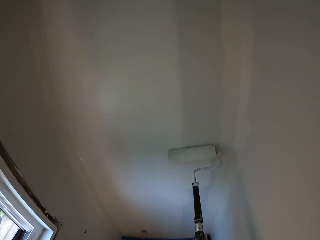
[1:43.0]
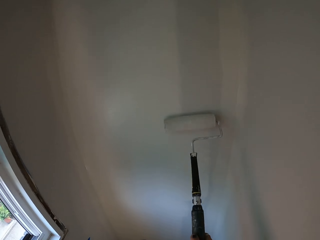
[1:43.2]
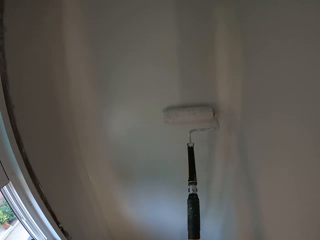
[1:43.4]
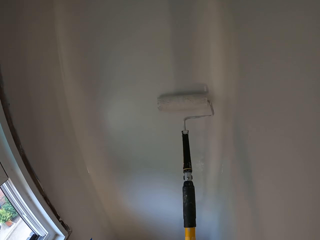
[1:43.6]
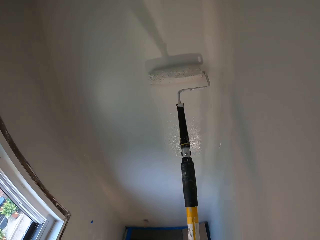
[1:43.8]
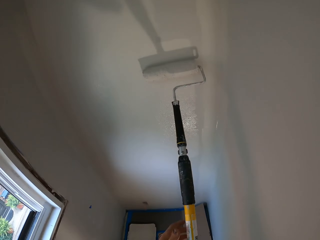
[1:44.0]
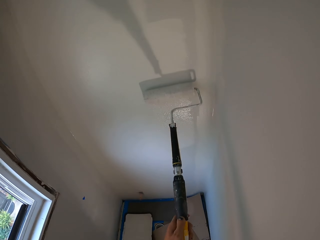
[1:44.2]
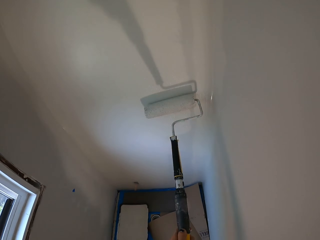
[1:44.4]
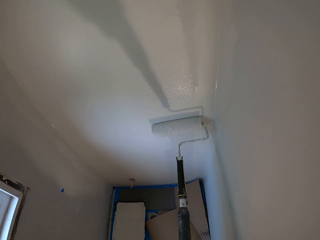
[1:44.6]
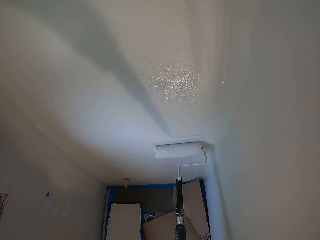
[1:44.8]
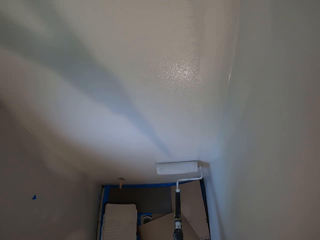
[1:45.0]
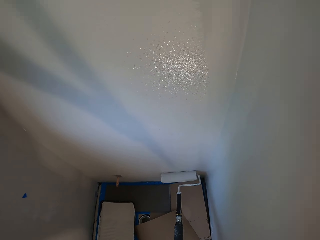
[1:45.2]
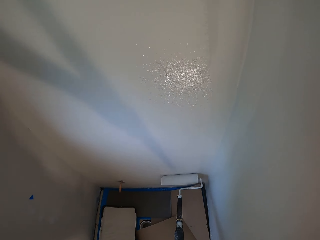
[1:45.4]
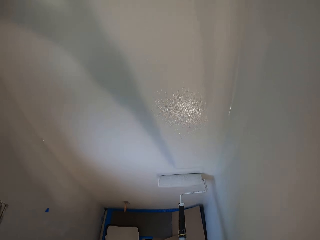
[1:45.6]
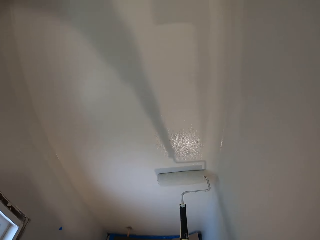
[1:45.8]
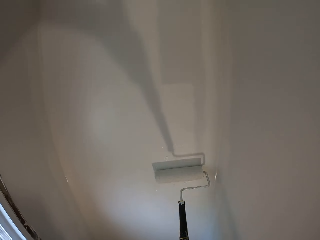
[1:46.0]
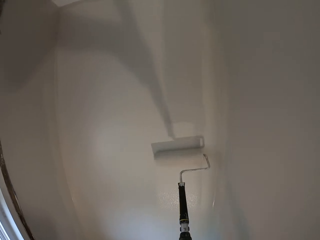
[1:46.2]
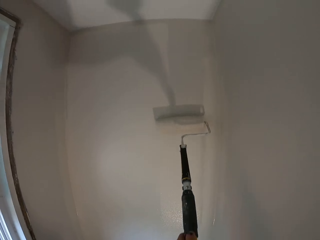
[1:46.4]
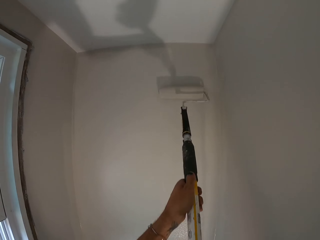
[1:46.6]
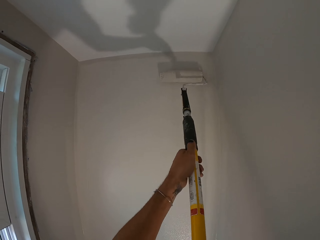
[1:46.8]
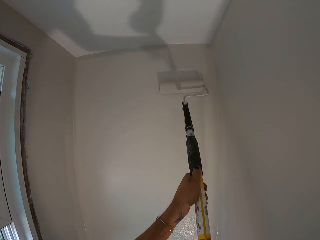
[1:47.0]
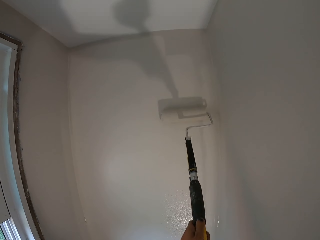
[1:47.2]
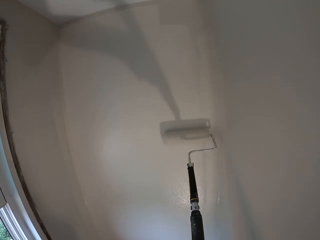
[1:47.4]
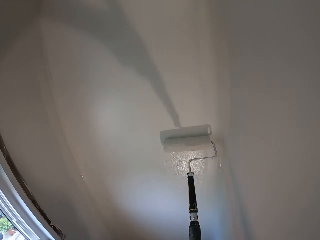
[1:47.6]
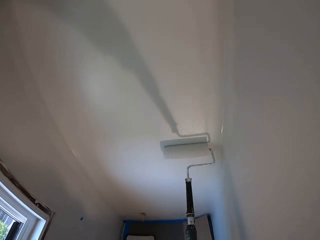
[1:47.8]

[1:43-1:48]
The camera wearer paints on the wall.

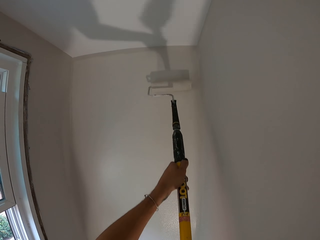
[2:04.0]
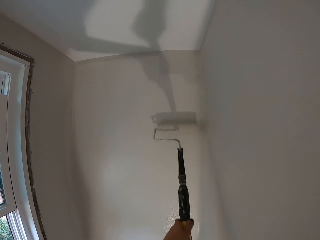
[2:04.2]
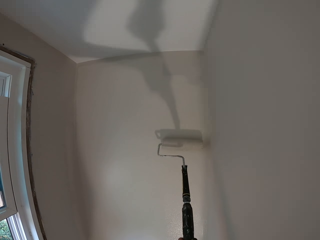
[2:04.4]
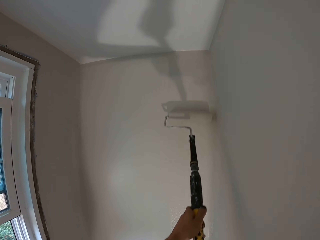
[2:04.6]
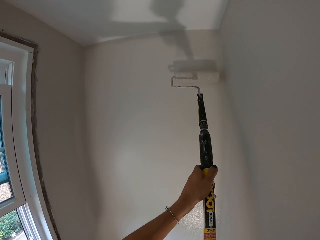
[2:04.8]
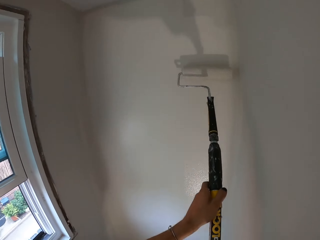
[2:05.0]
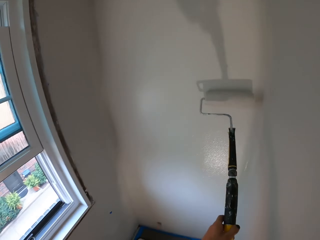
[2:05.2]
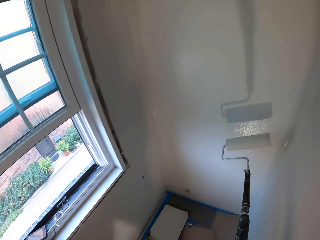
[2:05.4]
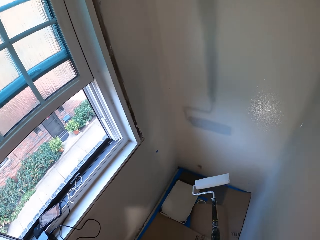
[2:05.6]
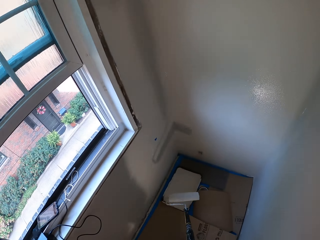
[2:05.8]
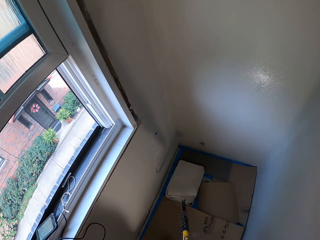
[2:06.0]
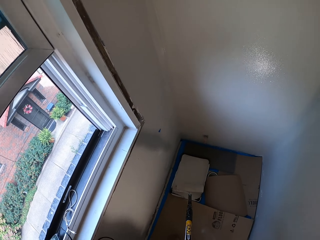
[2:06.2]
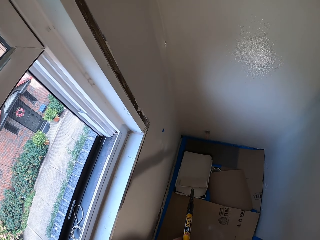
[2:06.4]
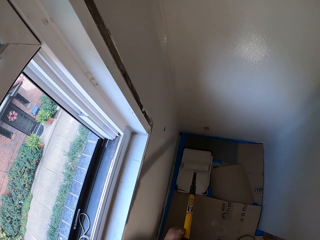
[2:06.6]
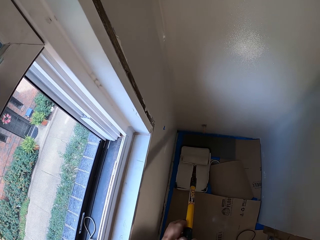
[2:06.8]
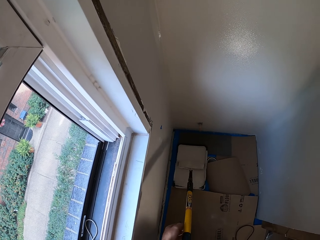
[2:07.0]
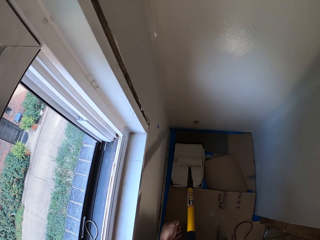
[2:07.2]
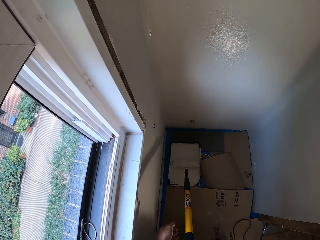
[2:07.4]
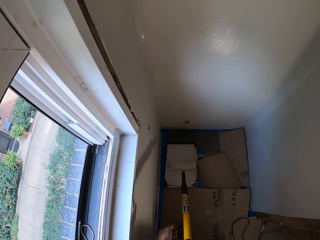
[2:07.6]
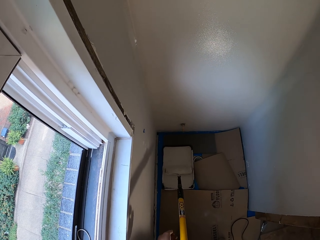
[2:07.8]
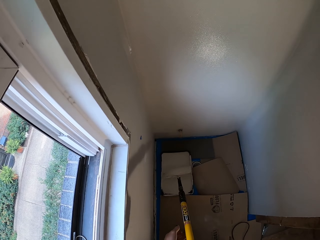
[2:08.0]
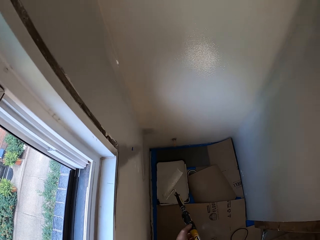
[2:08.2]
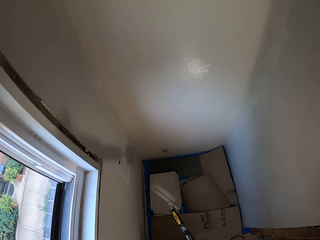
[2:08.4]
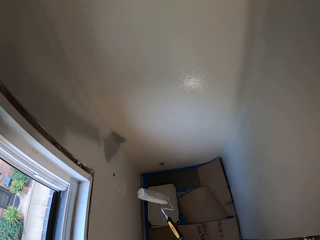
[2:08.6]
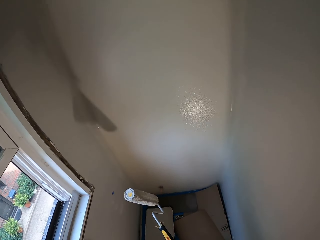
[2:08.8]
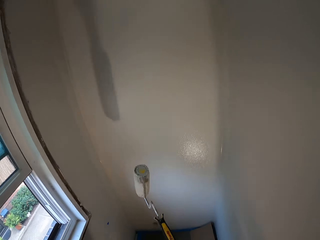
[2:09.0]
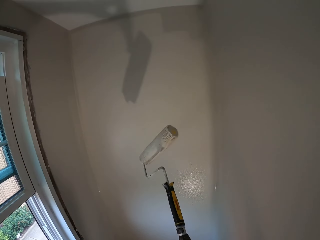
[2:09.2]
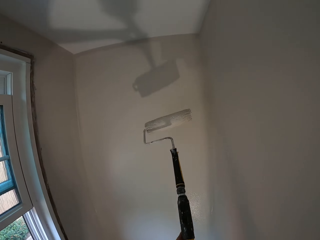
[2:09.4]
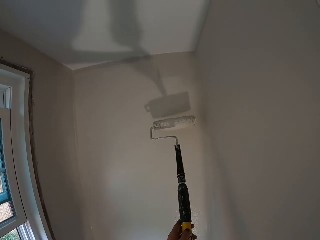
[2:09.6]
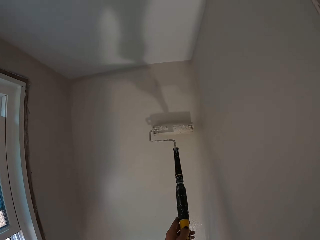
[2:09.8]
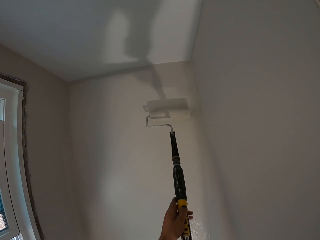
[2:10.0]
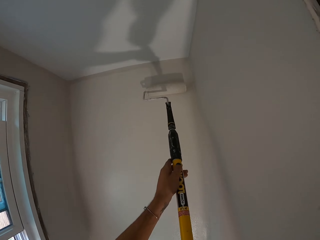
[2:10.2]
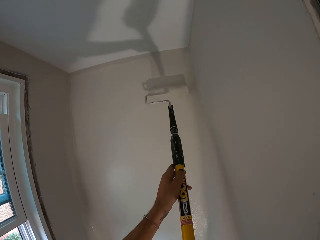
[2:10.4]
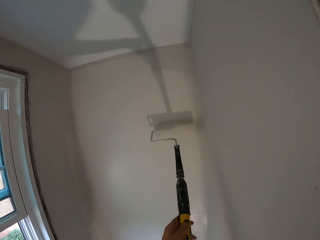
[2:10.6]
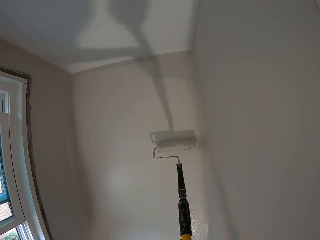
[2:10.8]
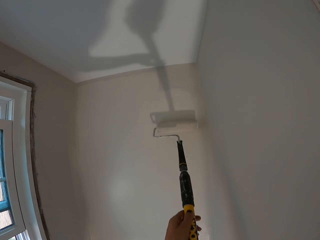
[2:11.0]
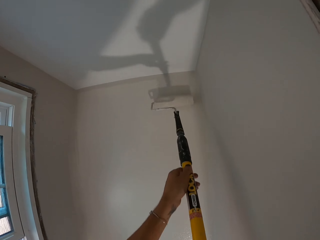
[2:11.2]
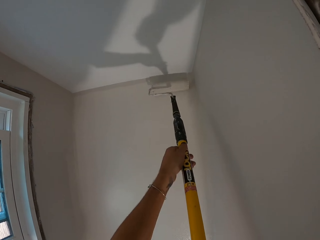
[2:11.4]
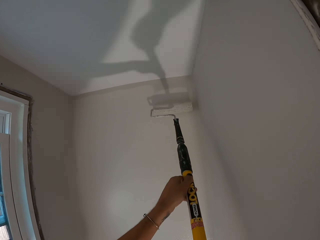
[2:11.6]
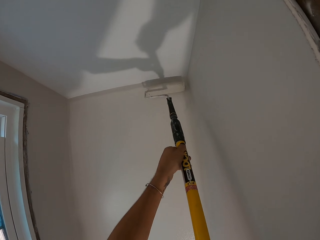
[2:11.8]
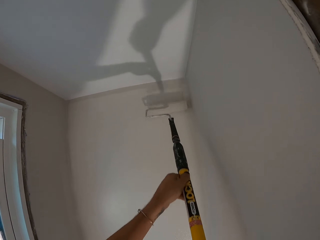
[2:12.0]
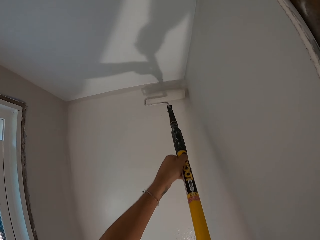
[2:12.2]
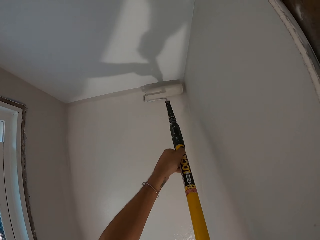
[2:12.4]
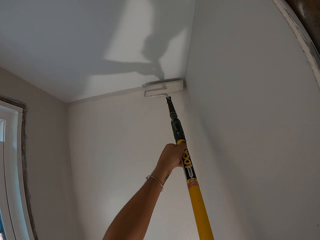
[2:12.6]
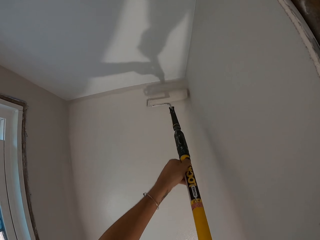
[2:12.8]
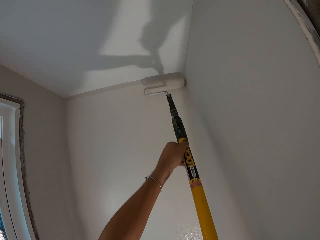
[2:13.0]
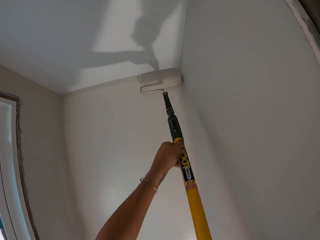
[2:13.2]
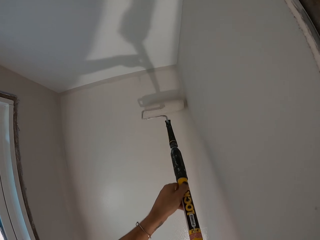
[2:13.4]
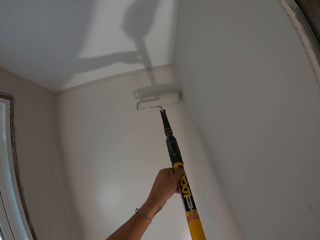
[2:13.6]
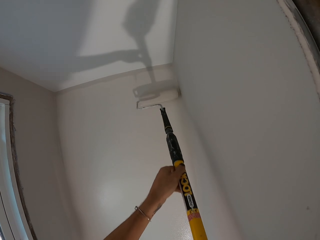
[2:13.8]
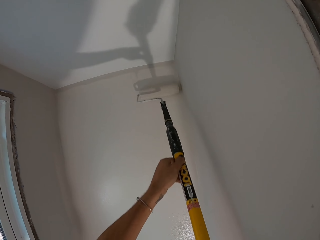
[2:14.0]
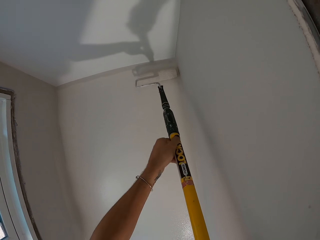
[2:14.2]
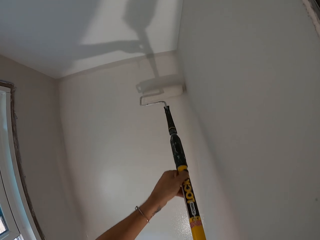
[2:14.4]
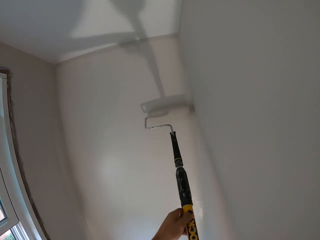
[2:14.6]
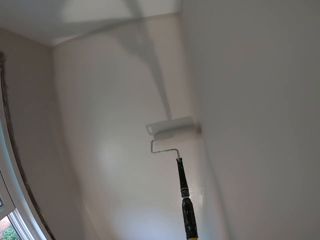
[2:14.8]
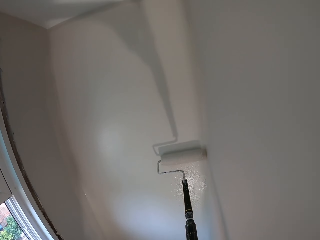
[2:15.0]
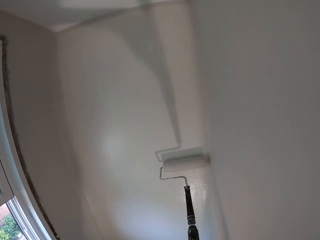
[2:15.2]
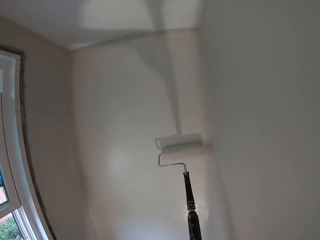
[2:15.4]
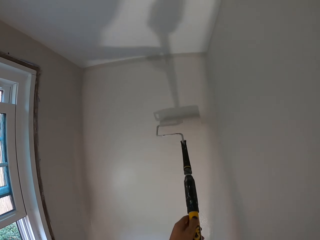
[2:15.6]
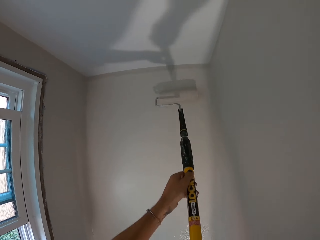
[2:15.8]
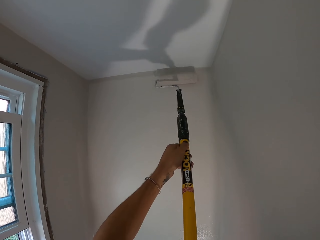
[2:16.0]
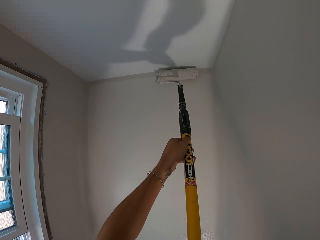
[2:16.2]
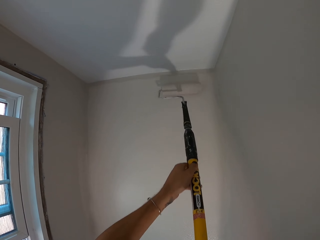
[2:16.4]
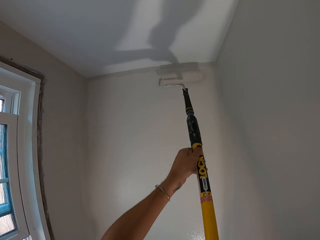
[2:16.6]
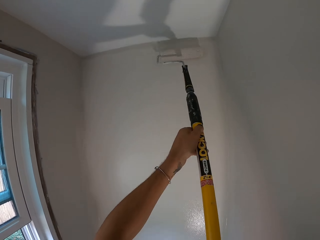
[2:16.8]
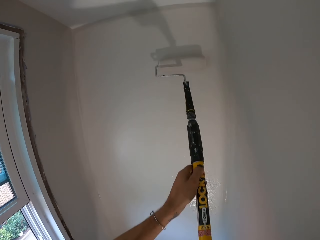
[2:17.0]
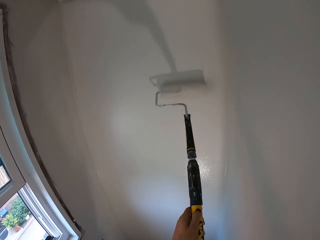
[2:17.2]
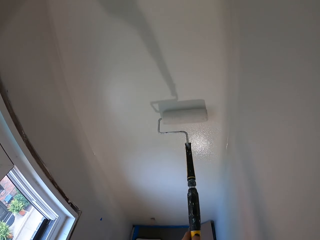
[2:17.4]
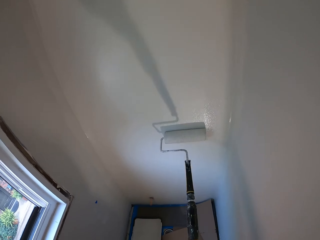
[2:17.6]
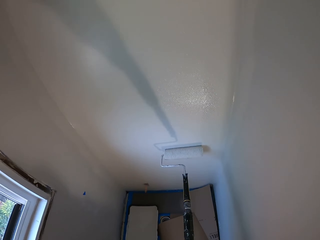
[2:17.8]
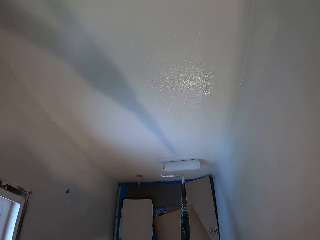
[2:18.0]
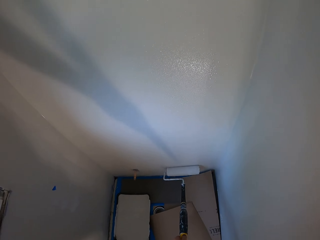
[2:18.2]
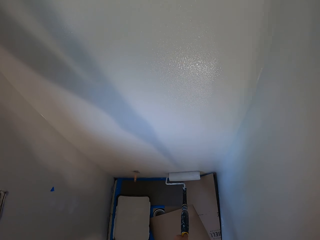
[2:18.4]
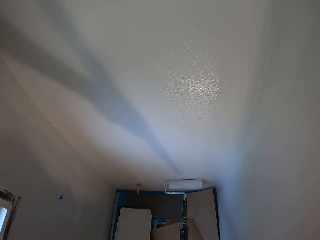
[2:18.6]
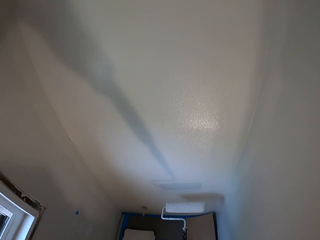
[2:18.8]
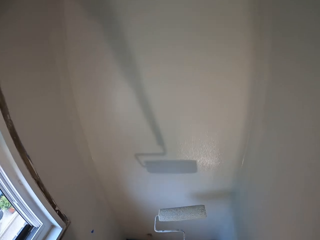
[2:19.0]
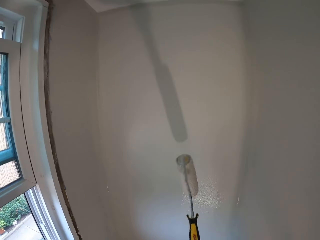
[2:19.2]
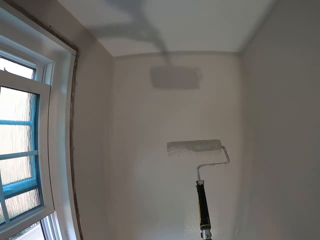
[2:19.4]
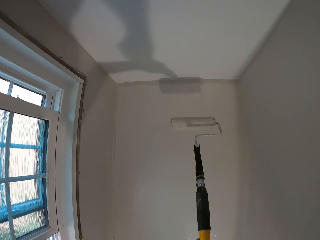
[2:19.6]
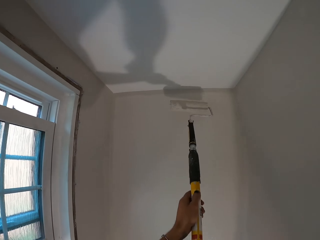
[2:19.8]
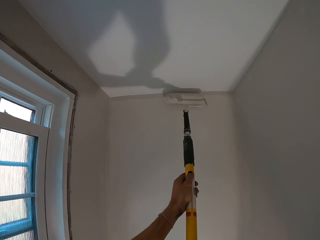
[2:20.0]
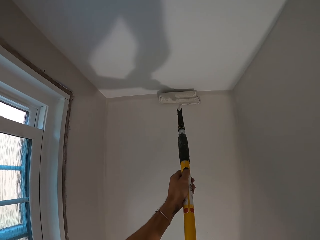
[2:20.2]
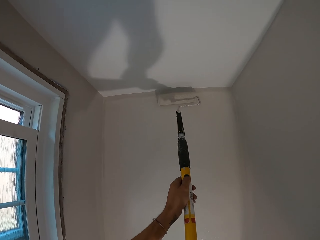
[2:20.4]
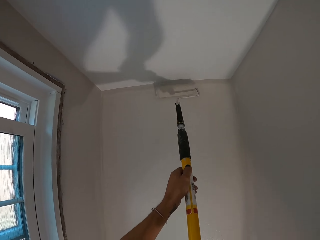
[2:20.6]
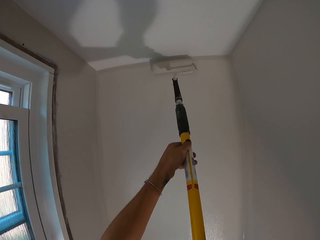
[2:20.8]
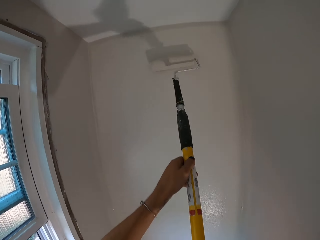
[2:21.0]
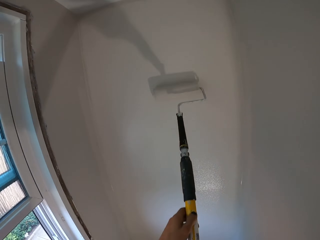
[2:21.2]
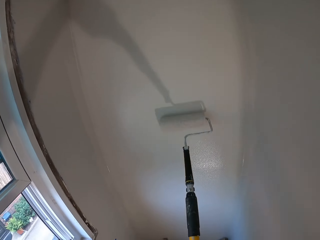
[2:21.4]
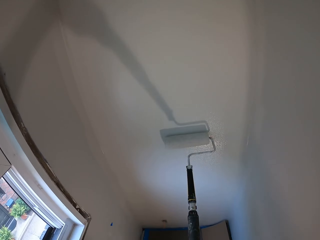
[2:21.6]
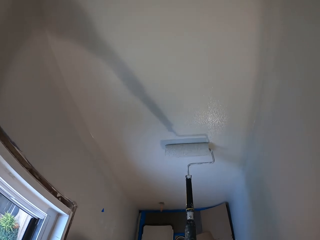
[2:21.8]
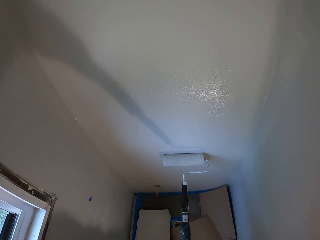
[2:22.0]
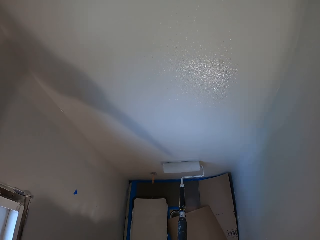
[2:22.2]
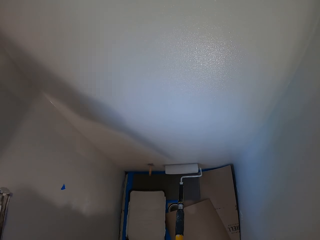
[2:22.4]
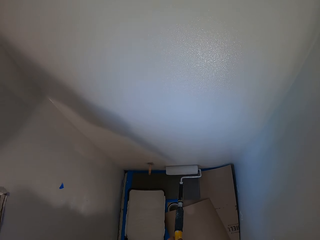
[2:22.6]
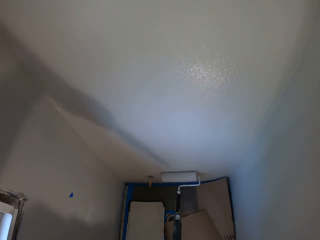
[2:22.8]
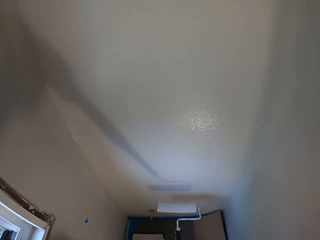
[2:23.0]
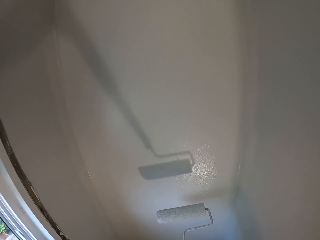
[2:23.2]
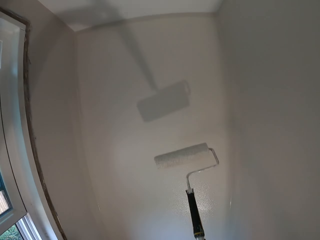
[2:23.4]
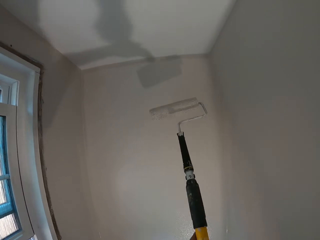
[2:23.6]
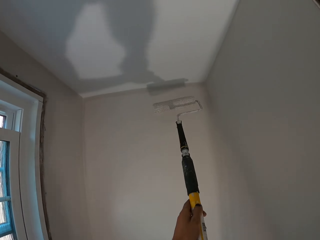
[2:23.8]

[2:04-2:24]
The camera wearer rolls a roller paint brush in a paint bucket. They paint a wall using the roller paint brush.
